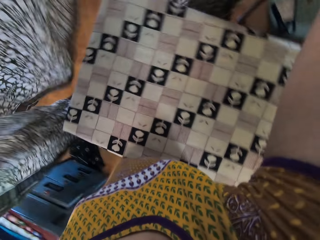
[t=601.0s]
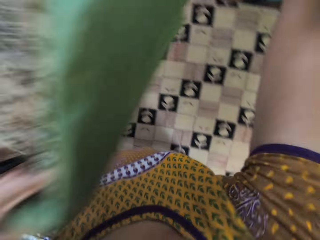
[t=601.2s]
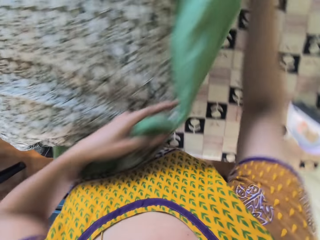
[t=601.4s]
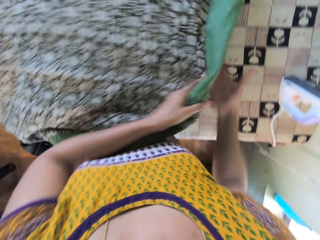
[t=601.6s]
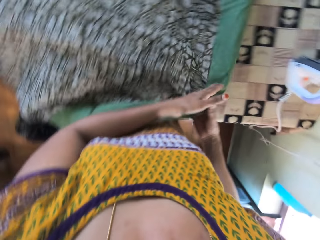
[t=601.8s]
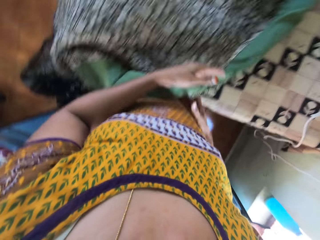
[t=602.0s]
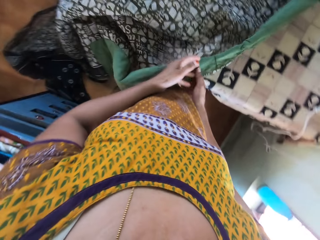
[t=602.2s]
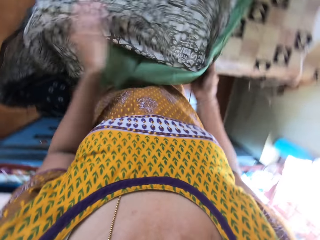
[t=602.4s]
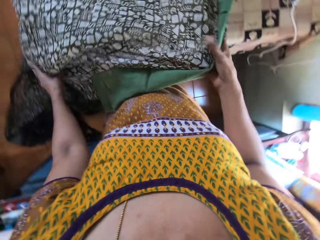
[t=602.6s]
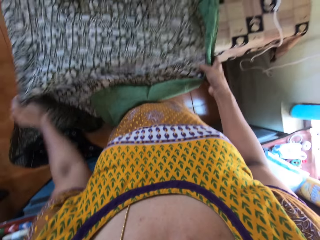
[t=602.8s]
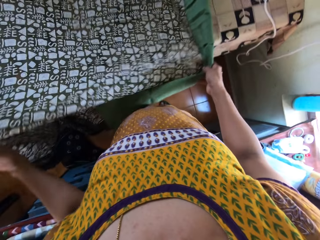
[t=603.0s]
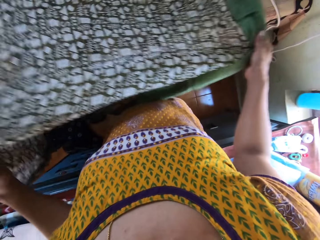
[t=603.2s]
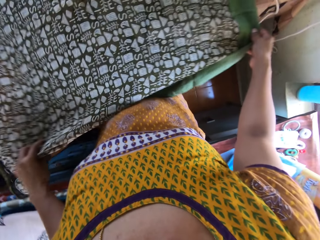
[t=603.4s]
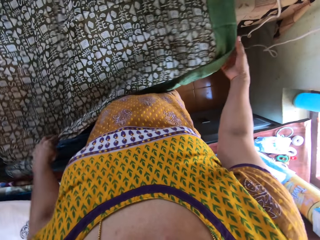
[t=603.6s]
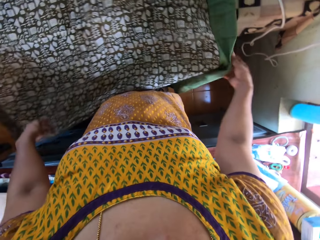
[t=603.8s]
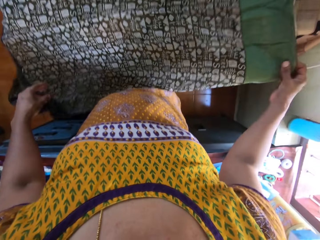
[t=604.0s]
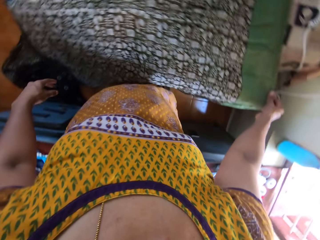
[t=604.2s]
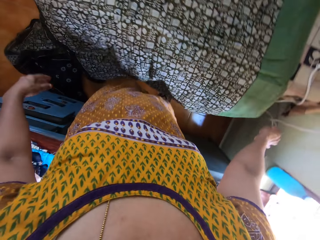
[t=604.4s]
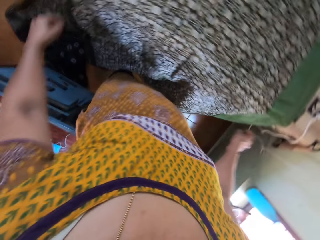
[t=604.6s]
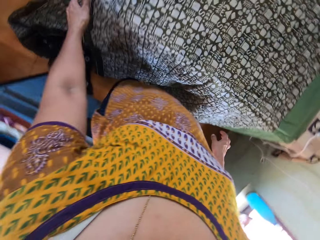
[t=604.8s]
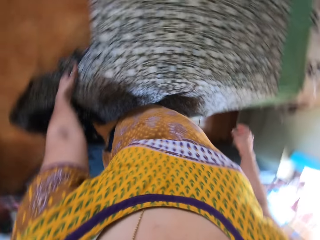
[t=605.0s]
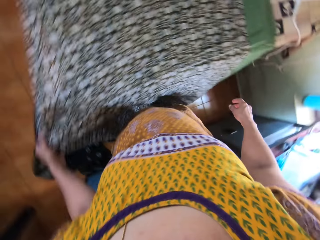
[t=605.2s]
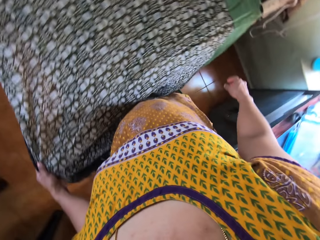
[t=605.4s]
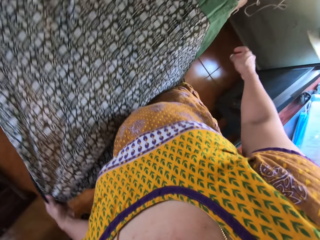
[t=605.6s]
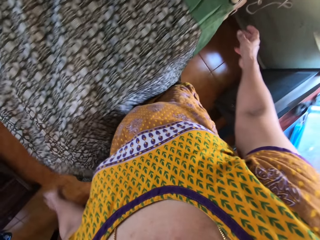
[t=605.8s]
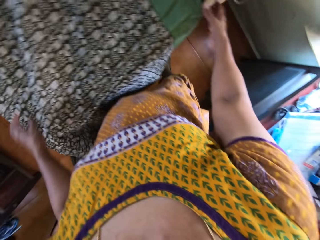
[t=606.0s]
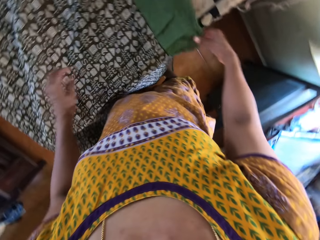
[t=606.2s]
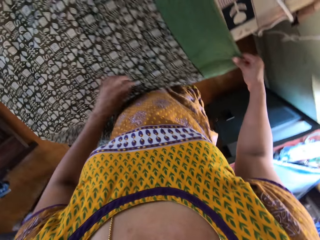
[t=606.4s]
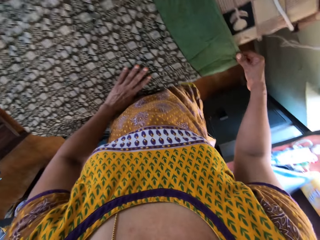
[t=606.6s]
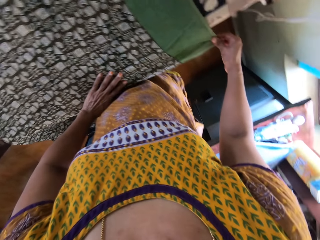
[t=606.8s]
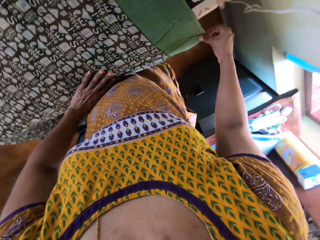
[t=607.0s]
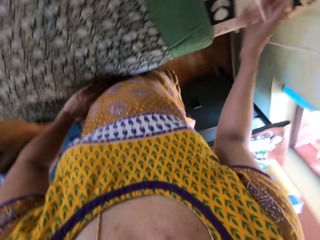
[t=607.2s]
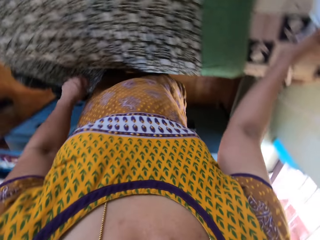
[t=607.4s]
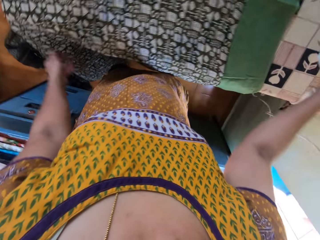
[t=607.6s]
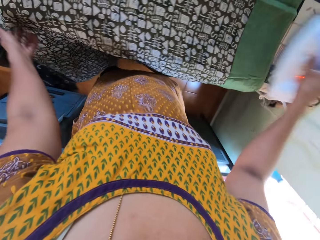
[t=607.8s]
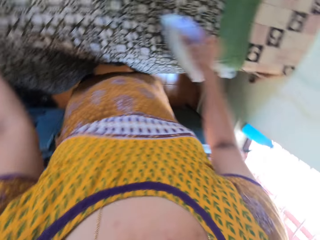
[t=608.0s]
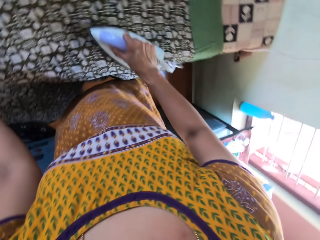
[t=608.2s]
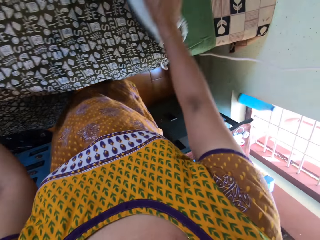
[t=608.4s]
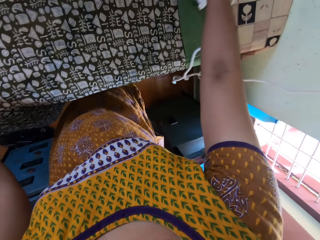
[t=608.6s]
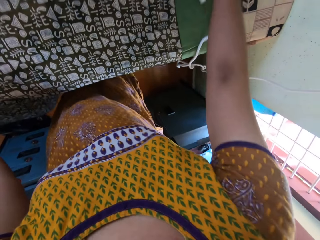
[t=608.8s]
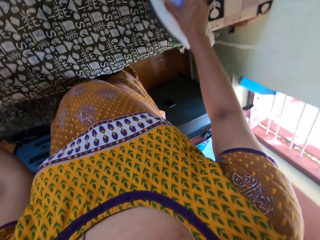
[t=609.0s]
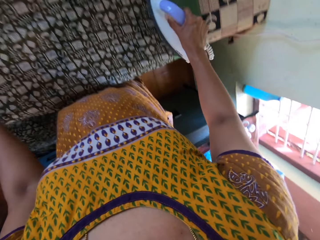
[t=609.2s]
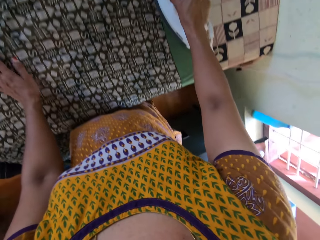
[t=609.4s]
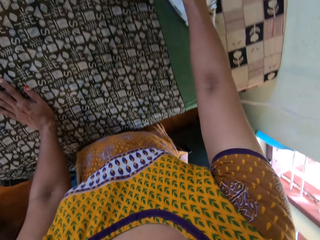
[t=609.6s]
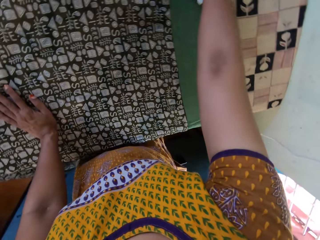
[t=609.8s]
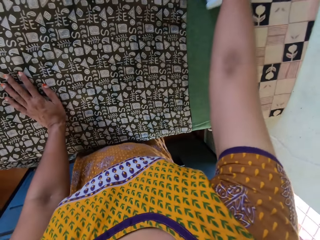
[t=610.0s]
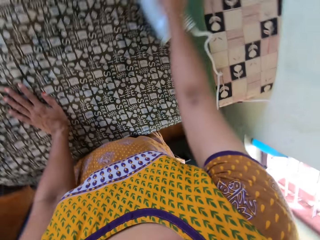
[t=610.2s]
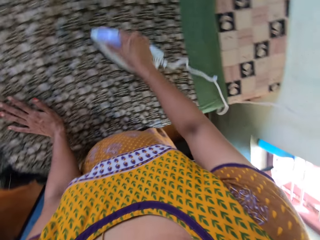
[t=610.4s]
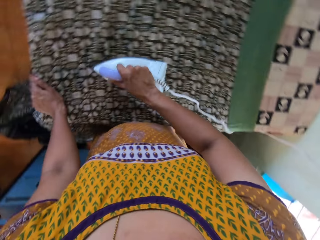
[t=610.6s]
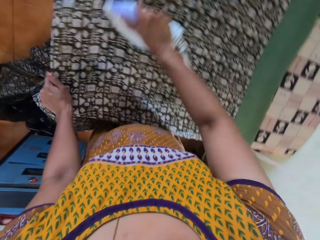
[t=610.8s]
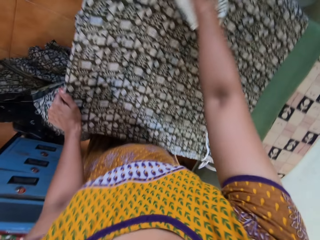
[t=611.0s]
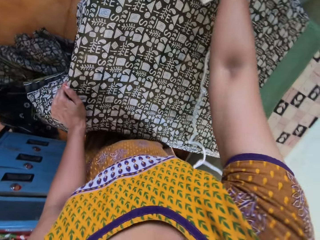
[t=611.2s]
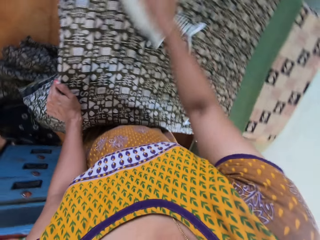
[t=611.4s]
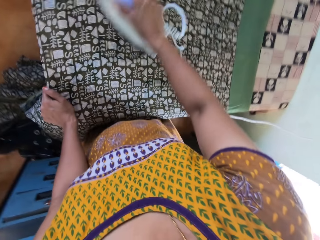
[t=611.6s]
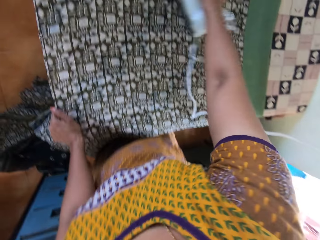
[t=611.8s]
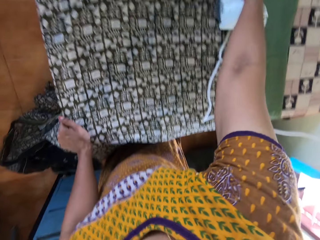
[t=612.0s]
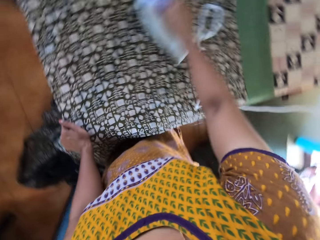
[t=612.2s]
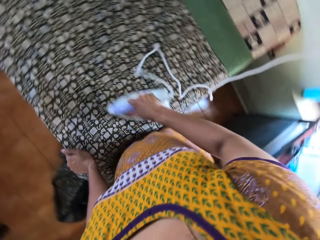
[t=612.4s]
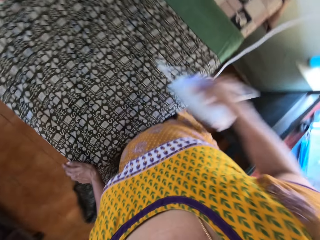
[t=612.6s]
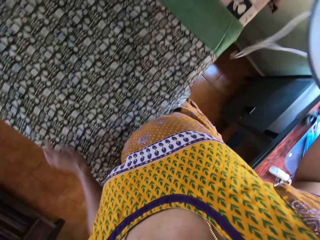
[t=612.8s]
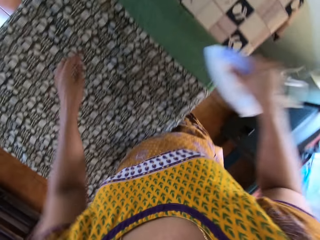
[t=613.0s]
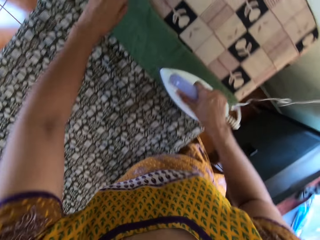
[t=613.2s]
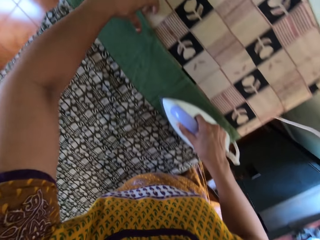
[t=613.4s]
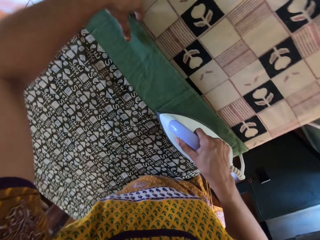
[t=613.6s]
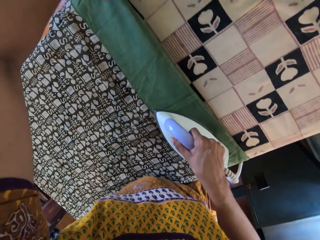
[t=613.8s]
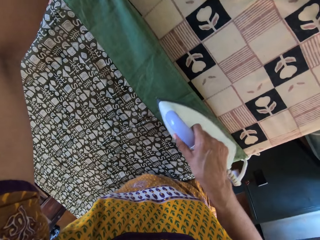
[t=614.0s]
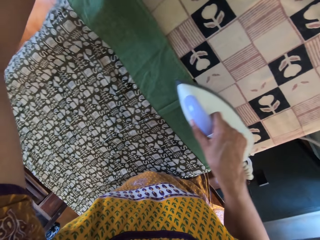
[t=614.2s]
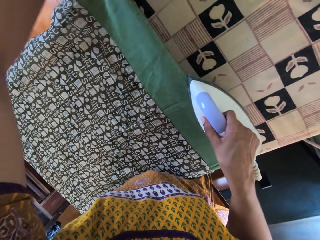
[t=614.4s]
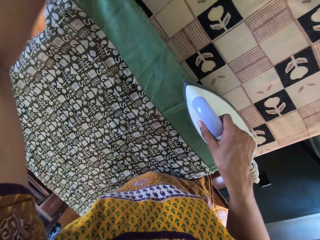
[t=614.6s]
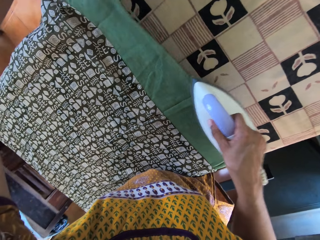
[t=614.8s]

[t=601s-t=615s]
The camera wearer places the fabric on the ironing board with both hands. She holds the fabric with her right hand. She adjusts the fabric on the ironing board with both hands. She adjusts the fabric on the ironing board with her right hand. She adjusts the fabric on the ironing board with her left hand. She adjusts the fabric on the ironing board with her right hand. She touches the fabric on the ironing board with her left hand. She picks up the electric iron from the ironing board with her right hand. She holds the electric iron with her right hand. She irons the fabric on the ironing board with the electric iron in her right hand. She places her left hand on the fabric on the ironing board. She moves her left hand on the fabric on the ironing board. She places her left hand on the fabric on the ironing board. She raises the electric iron from the fabric with her right hand. She adjusts the fabric on the ironing board with her left hand.

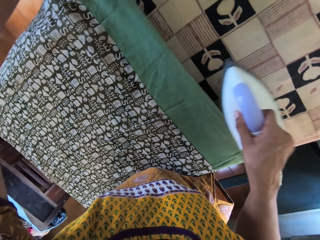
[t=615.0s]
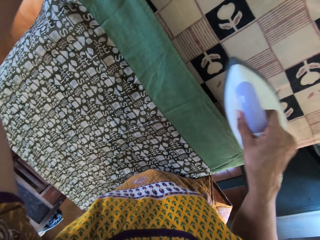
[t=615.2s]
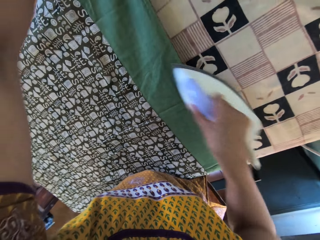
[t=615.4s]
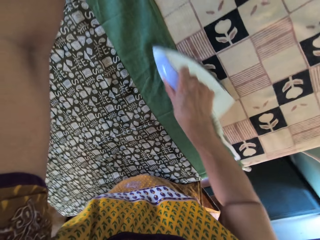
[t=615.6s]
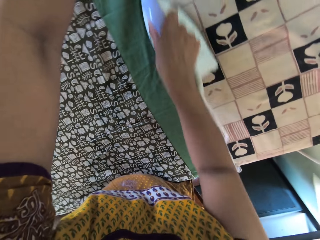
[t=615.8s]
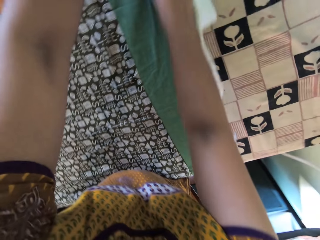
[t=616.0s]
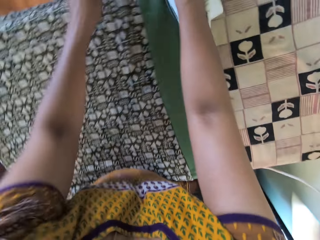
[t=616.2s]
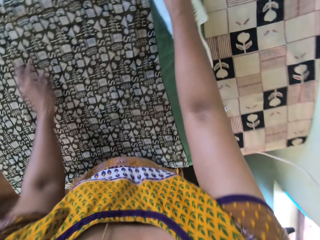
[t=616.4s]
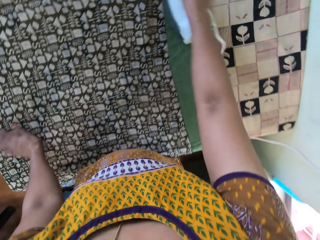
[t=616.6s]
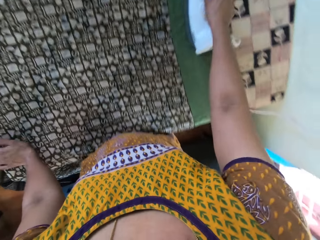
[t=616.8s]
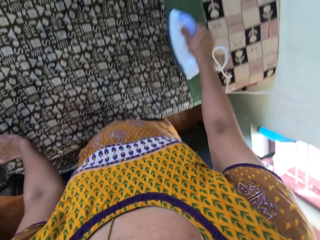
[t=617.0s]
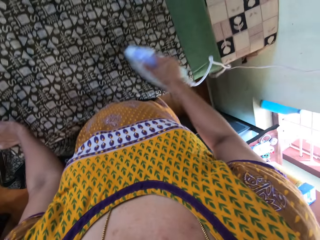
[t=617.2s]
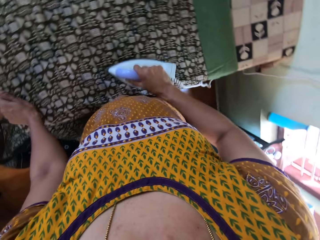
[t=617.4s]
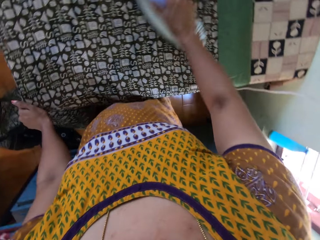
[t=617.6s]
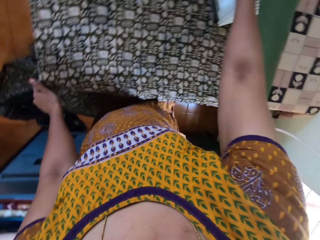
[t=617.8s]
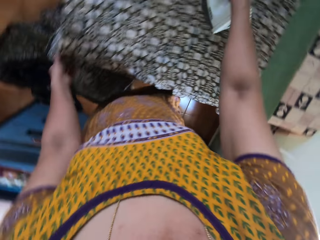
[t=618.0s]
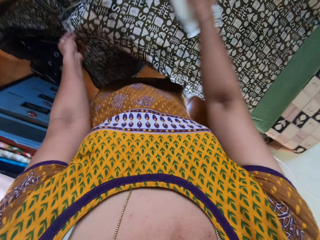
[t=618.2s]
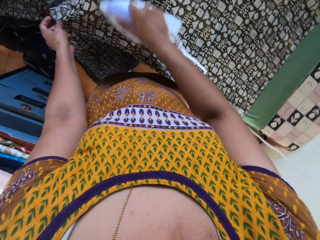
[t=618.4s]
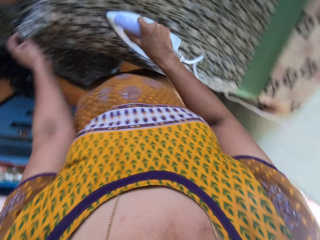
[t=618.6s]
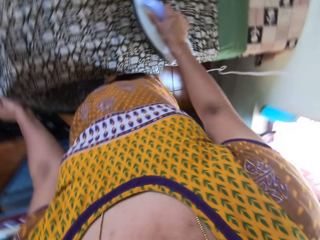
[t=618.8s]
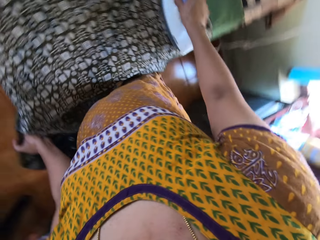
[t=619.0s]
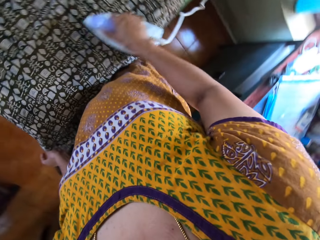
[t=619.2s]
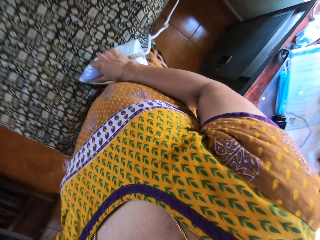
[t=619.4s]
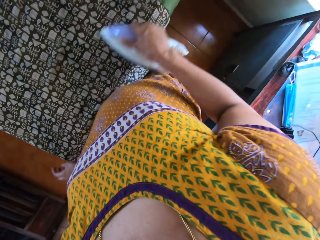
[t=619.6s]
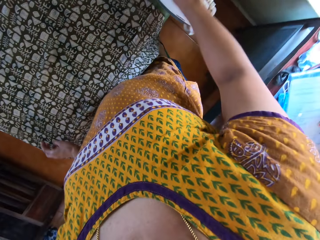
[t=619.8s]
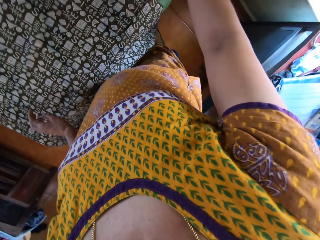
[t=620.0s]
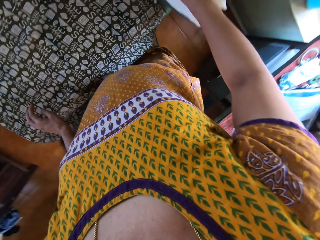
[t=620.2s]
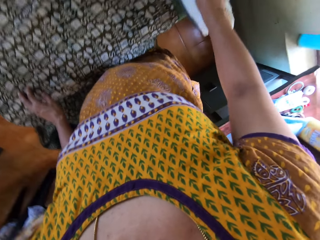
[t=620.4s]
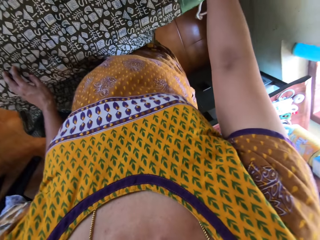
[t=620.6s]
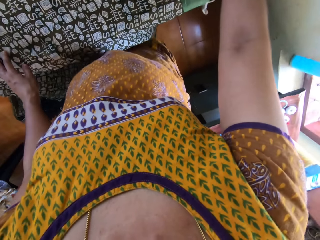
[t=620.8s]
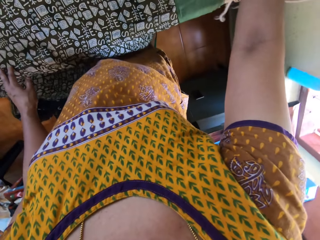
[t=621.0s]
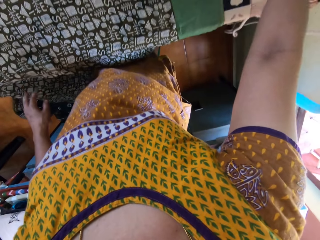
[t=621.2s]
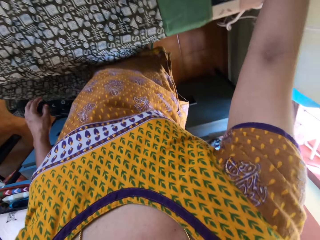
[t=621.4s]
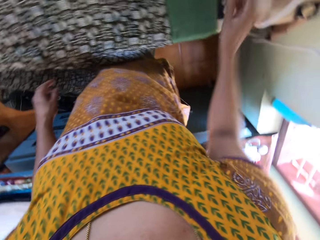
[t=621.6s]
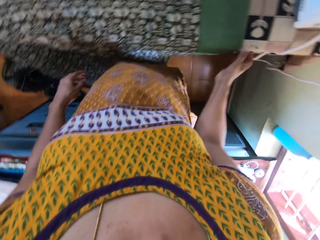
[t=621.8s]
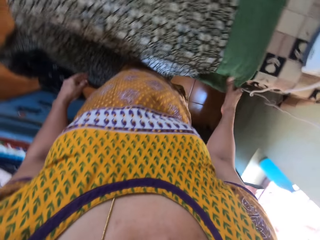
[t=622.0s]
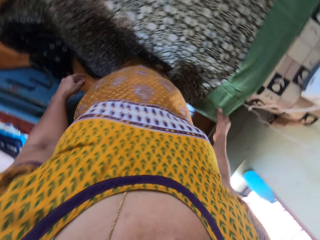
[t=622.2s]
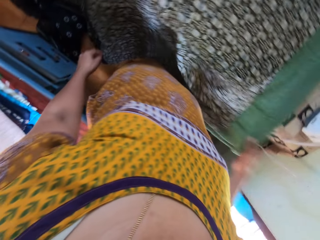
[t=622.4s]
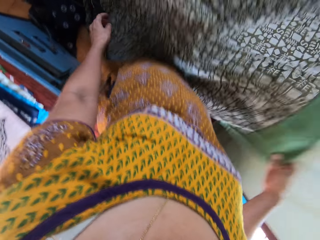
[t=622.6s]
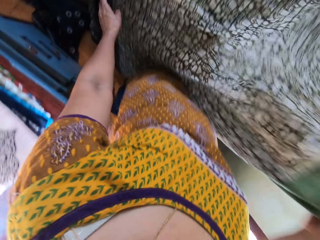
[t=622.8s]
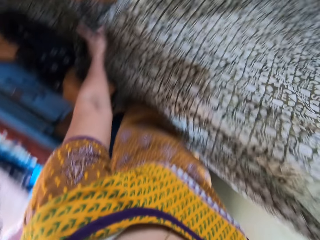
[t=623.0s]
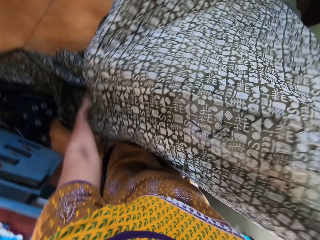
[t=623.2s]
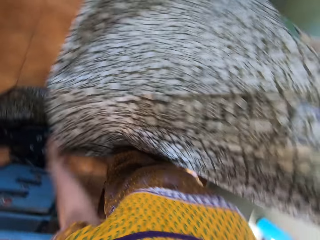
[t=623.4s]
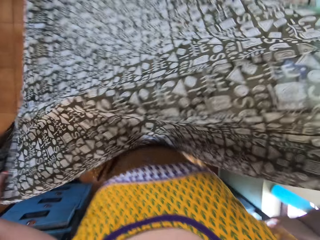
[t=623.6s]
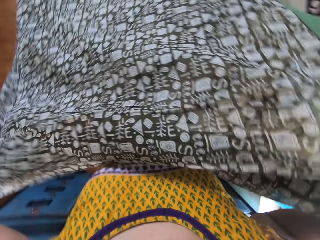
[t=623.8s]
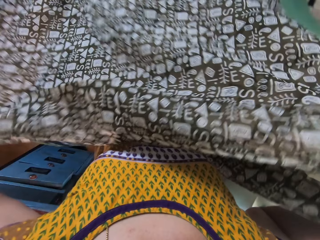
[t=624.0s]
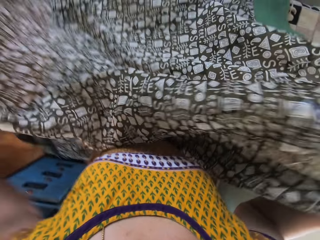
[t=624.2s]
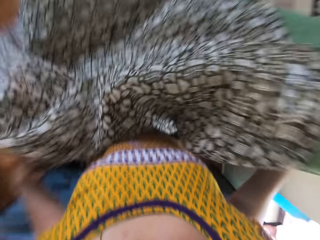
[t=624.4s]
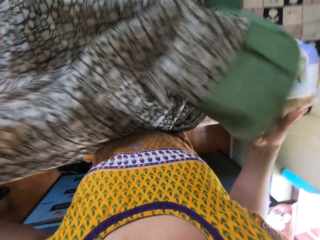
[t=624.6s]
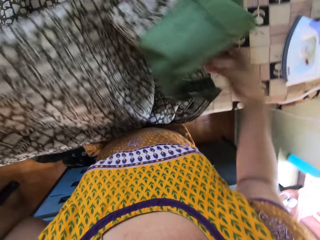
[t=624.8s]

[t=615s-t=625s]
The camera wearer irons the fabric on the ironing board with the electric iron in her right hand. She moves her left hand on the fabric on the ironing board. She holds the fabric with her left hand. She places the electric iron on the ironing board with her right hand. She raises the fabric on the ironing board with her right hand. She raises the fabric on the ironing board with both hands.
